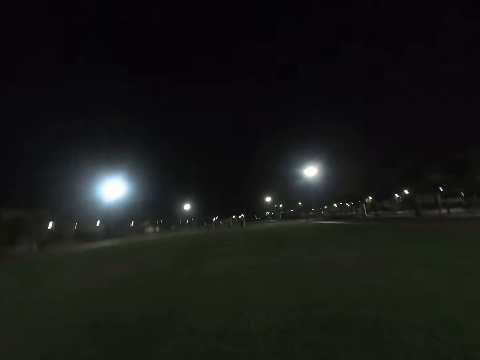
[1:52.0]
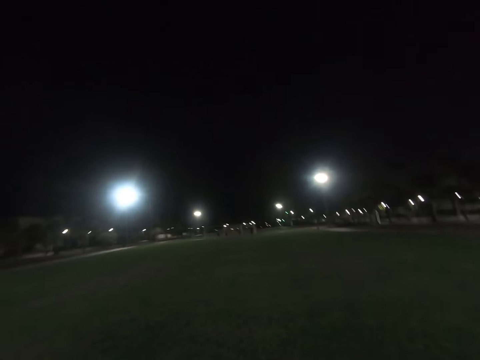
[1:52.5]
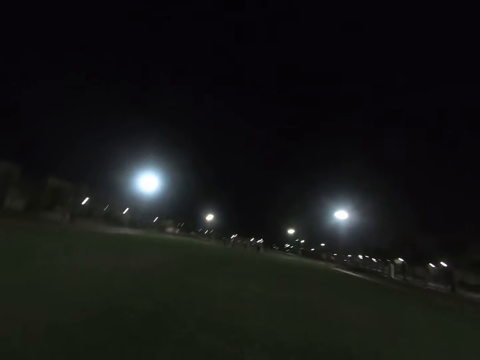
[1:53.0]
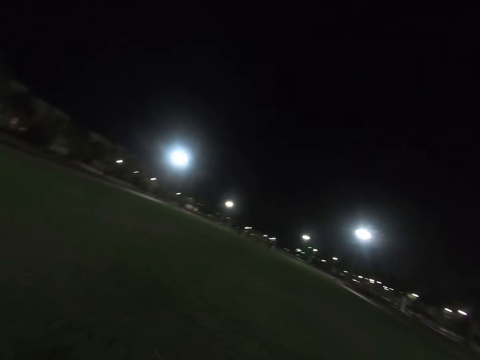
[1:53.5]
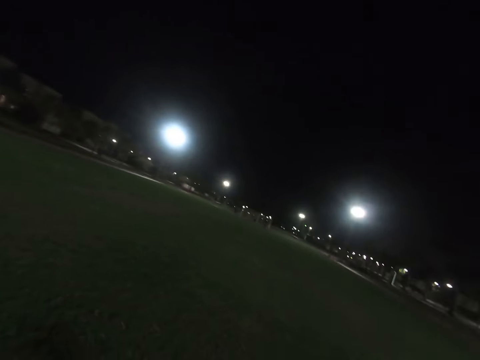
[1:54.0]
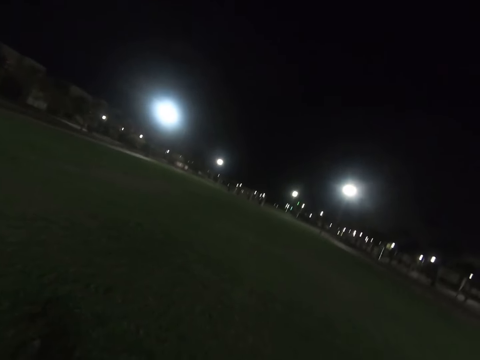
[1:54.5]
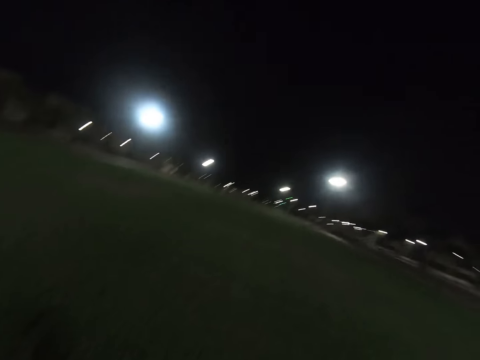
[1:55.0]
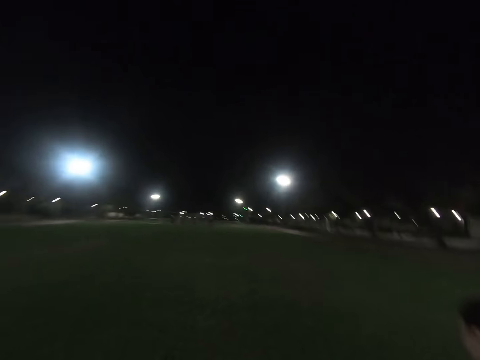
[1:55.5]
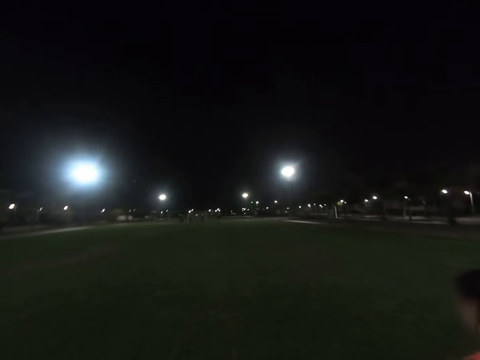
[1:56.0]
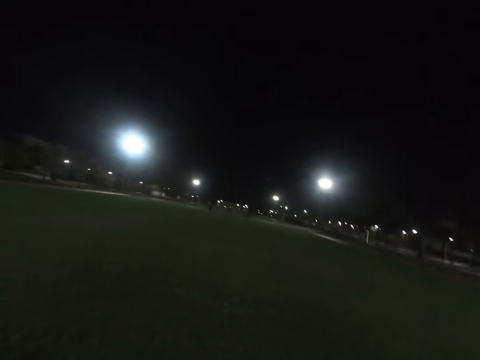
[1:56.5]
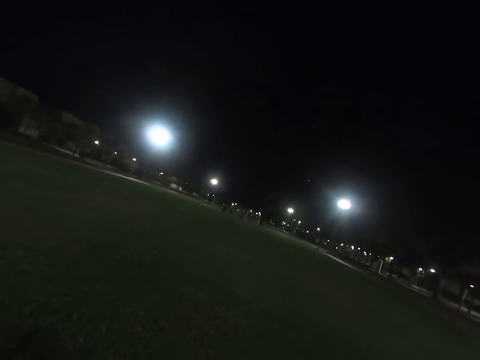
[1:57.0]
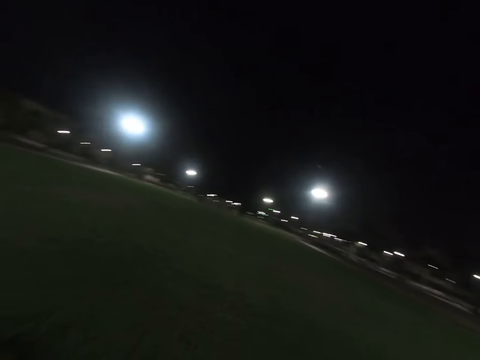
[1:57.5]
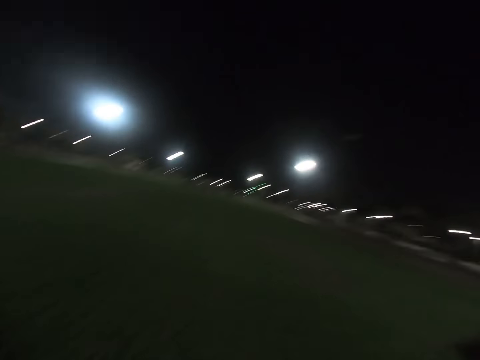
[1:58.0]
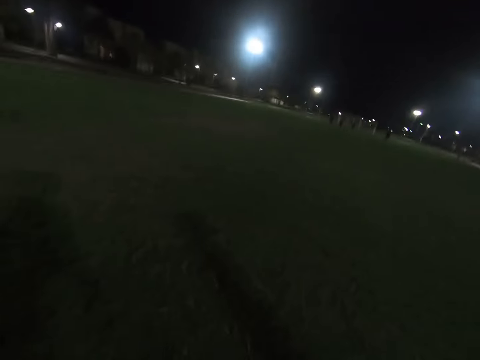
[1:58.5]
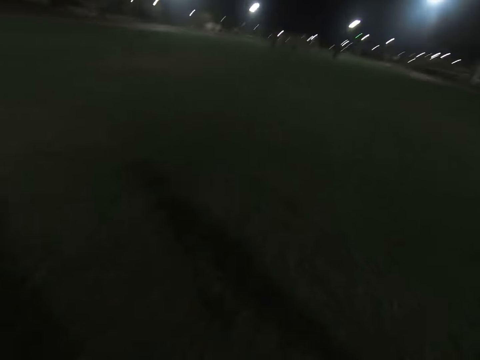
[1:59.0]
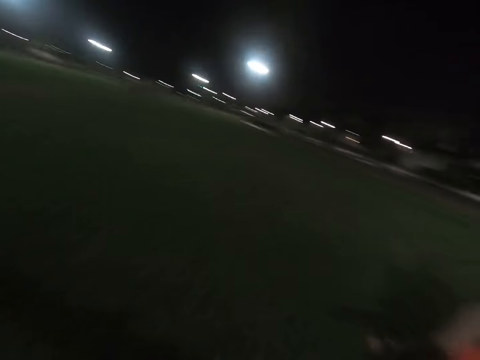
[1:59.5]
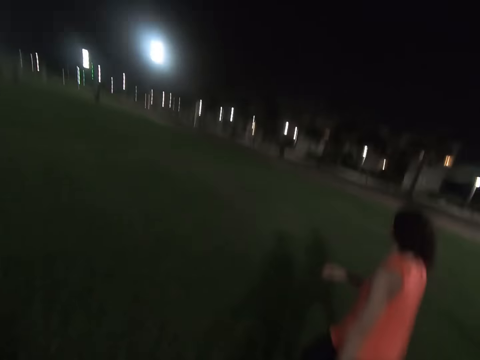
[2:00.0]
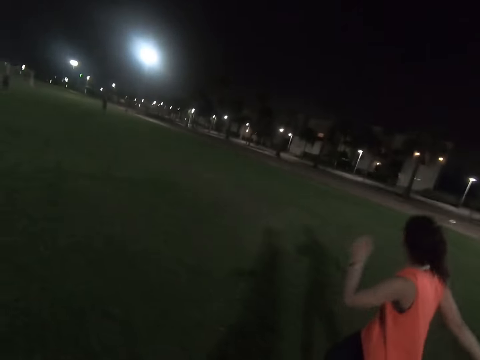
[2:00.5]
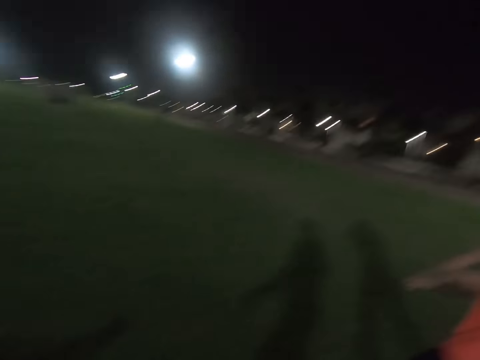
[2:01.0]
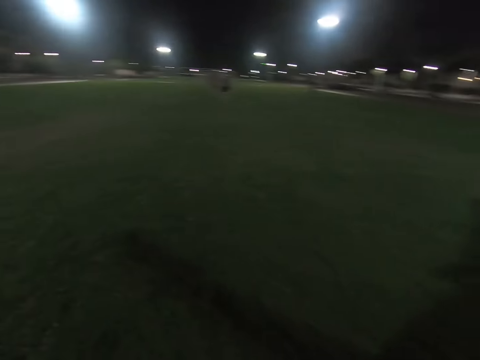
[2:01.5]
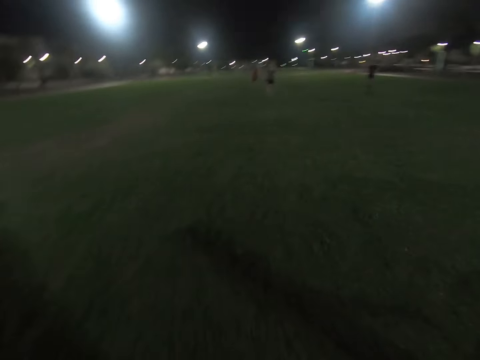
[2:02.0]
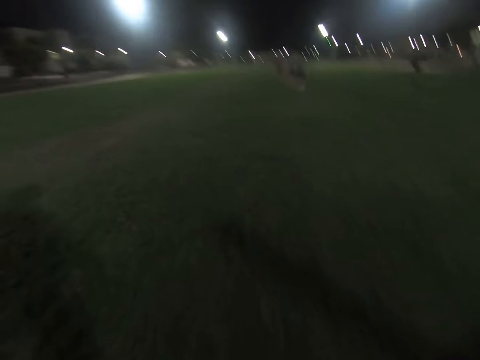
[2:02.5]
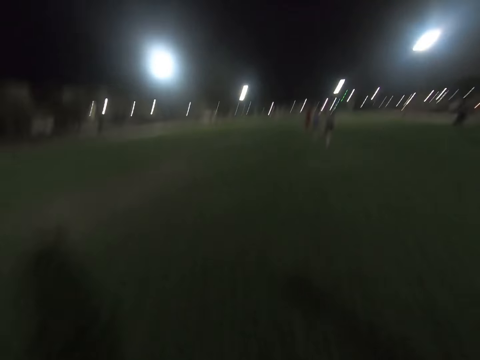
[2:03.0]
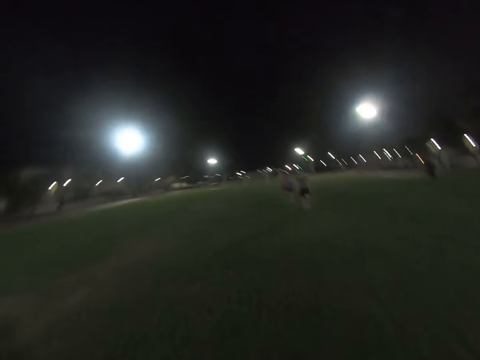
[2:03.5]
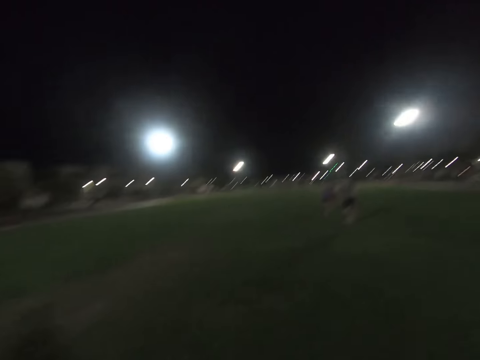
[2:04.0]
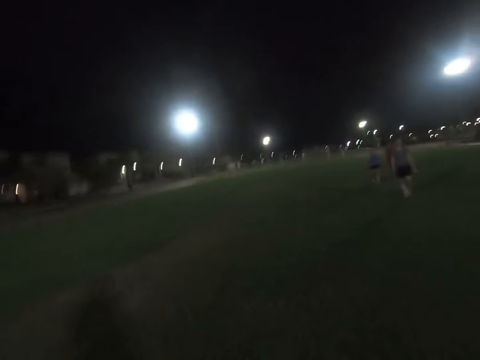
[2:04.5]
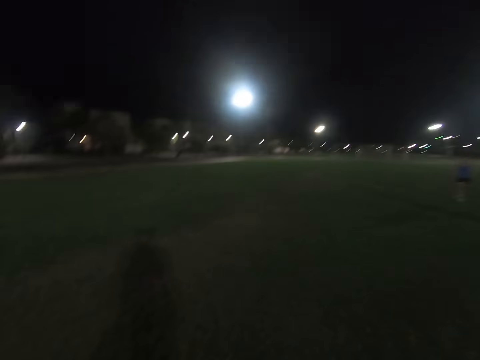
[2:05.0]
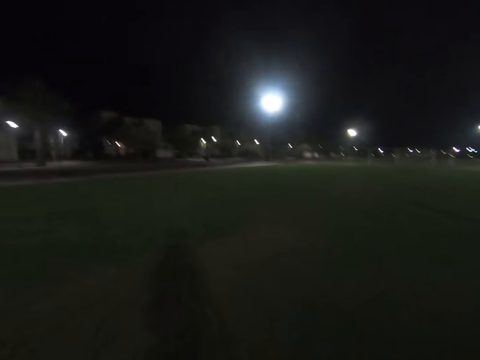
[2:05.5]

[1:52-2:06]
The camera wearer looks around the field. A woman walks.

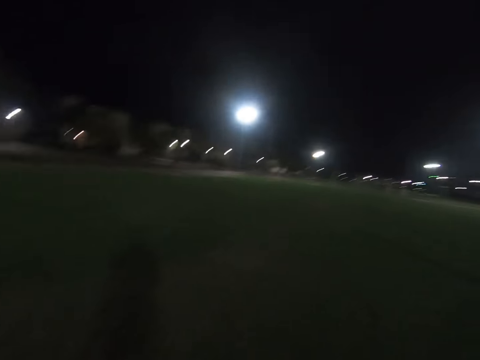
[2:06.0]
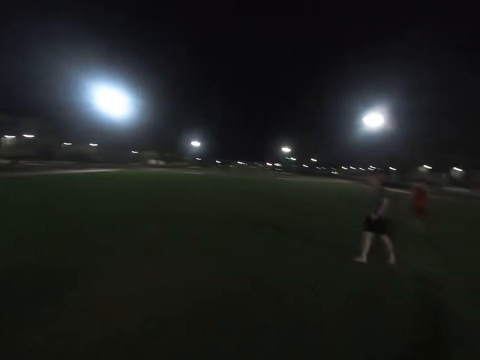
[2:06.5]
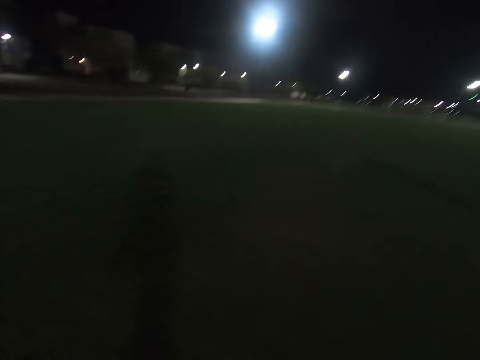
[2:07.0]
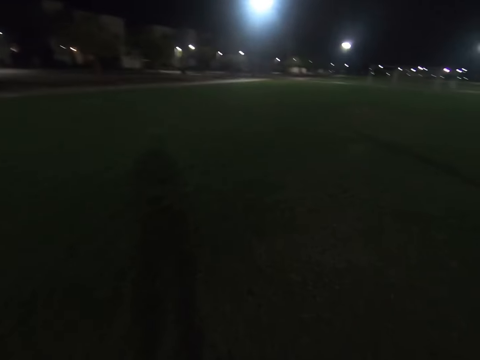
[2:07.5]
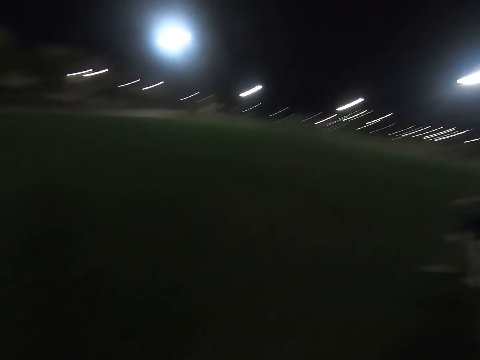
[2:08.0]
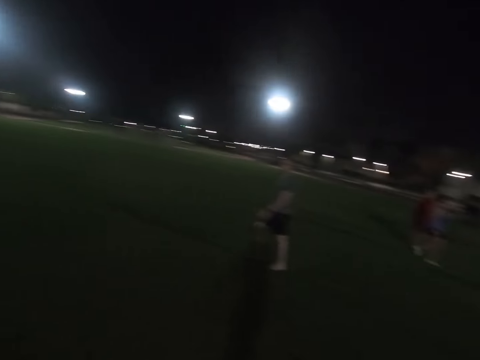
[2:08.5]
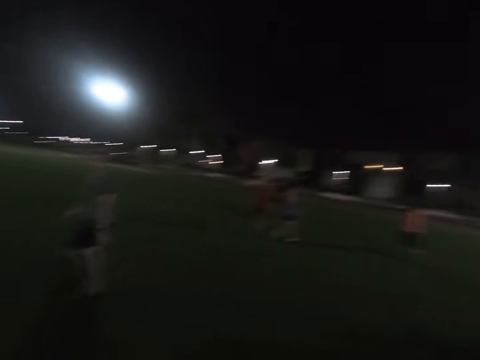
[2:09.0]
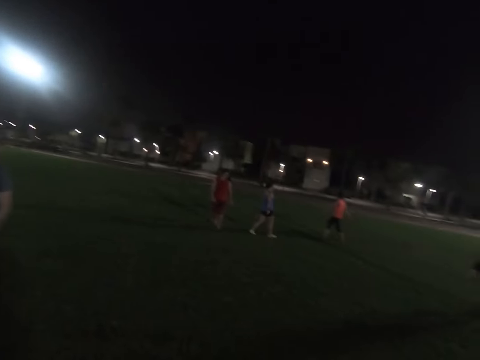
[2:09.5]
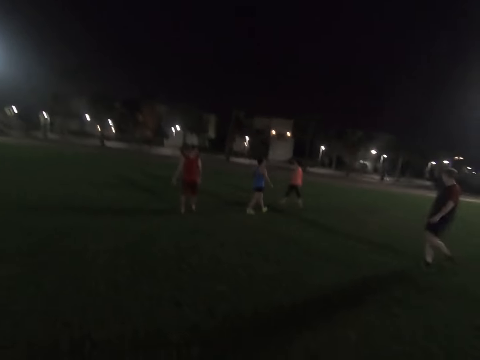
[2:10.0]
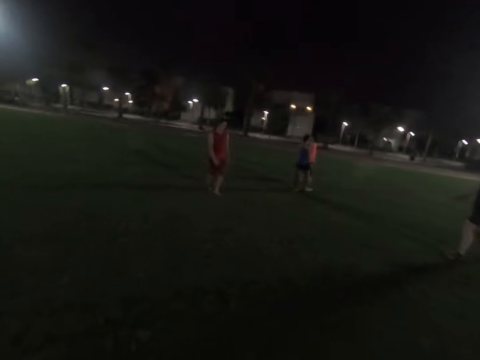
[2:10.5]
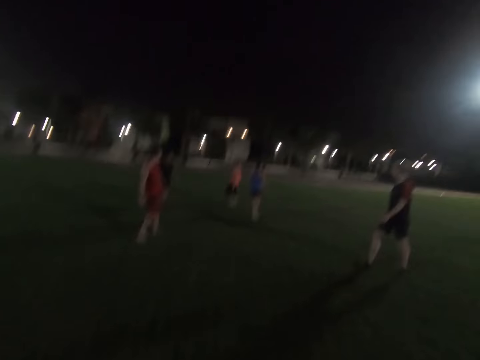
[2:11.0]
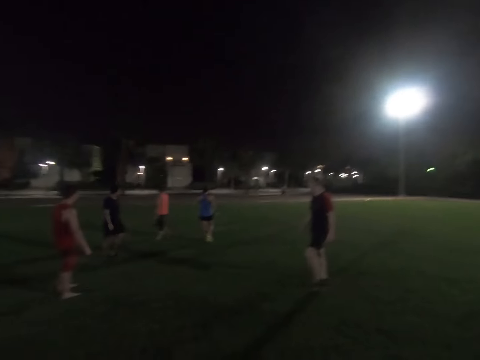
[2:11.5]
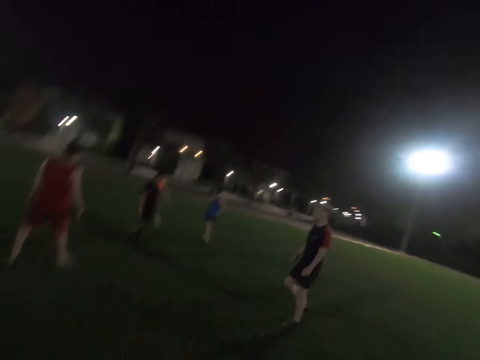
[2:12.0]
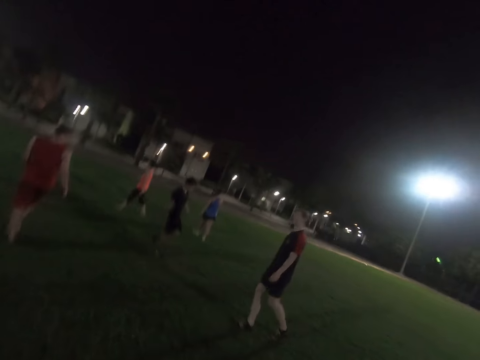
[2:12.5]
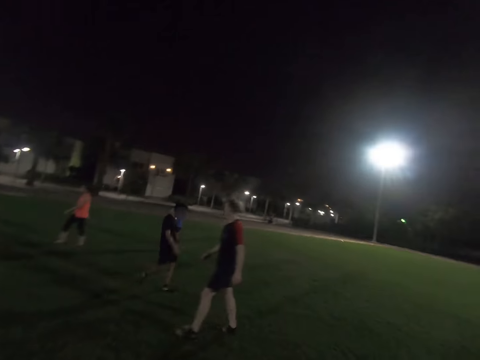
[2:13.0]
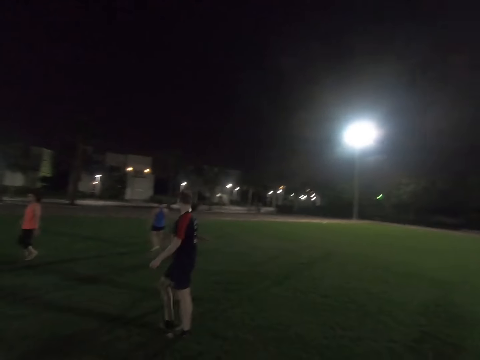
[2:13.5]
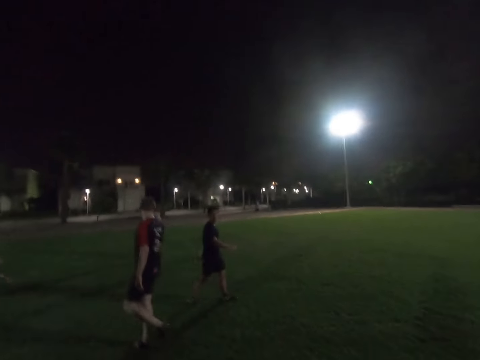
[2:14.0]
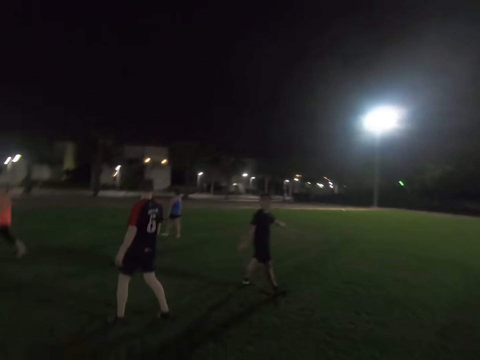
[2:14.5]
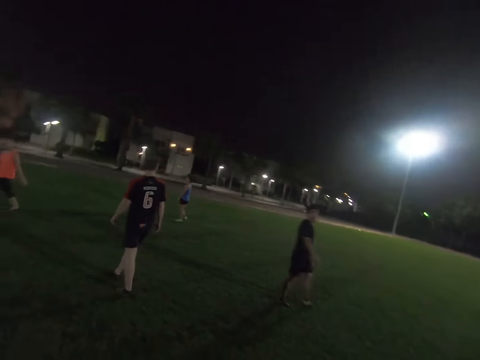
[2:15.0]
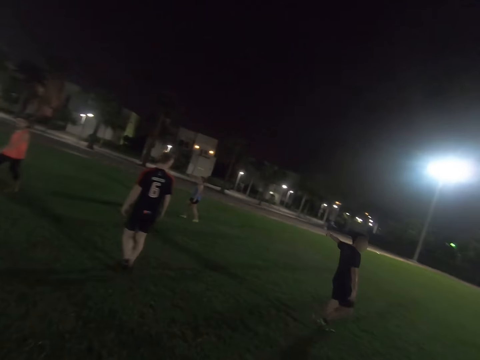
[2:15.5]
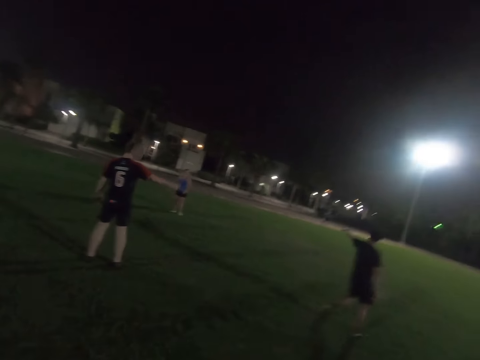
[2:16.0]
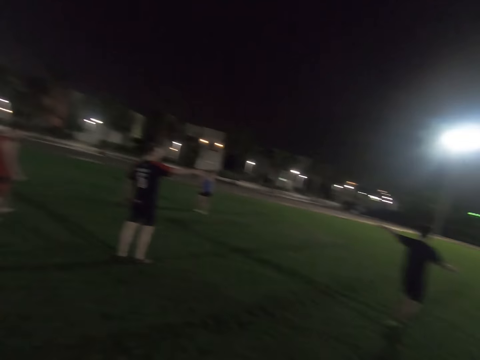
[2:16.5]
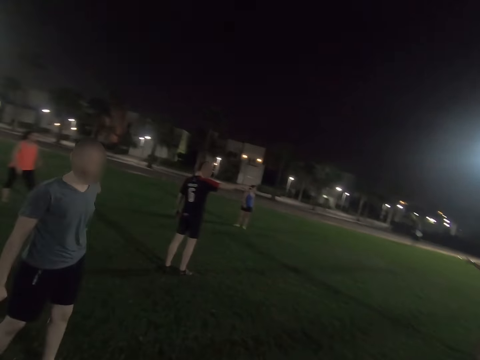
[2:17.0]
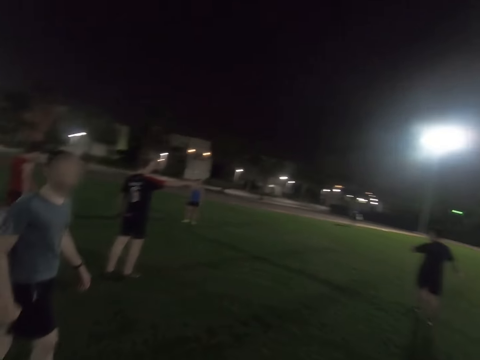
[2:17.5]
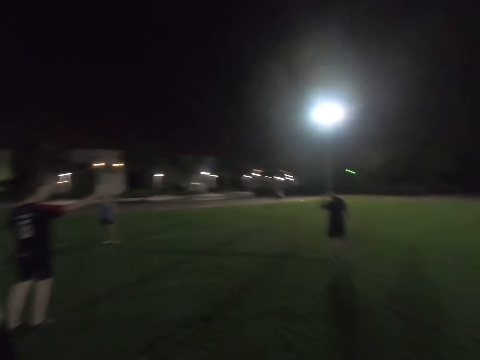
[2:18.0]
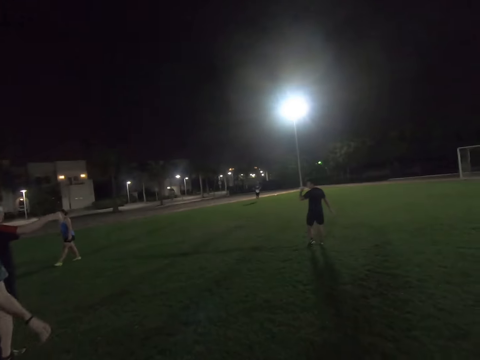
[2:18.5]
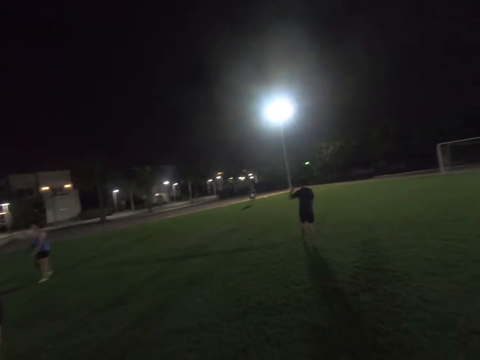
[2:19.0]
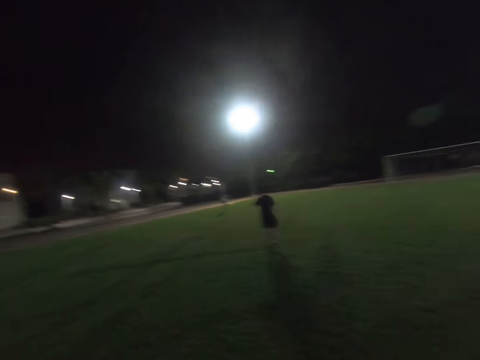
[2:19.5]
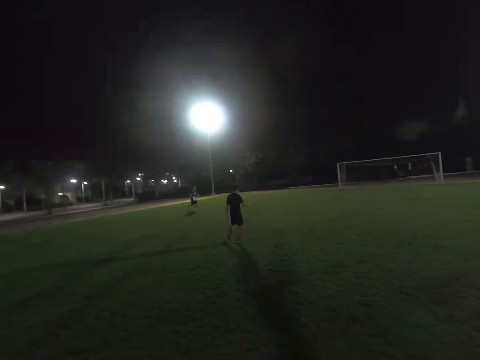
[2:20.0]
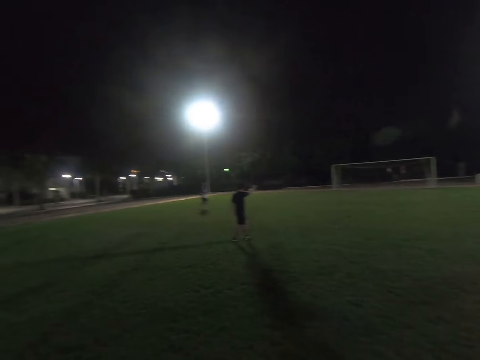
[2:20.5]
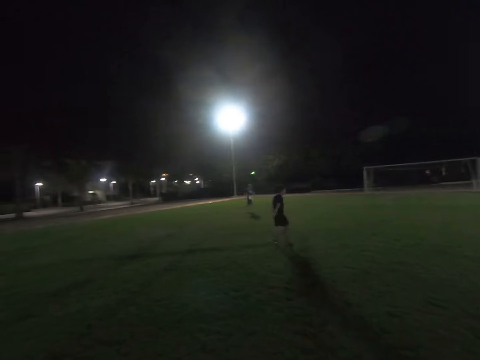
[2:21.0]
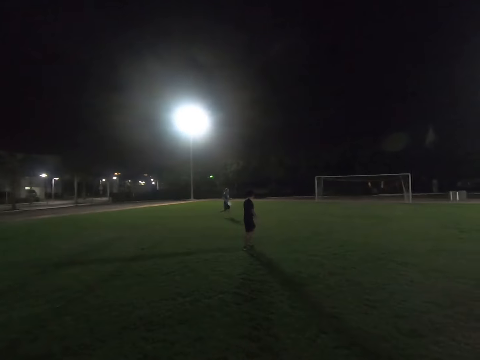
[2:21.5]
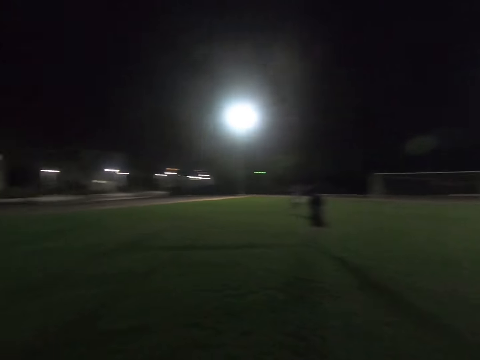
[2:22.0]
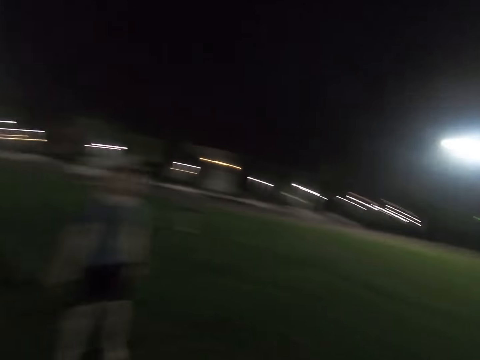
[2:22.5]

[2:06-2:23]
A man walks in the field. Another man walks in the field. Another man walks across. Another man walks in the field.
